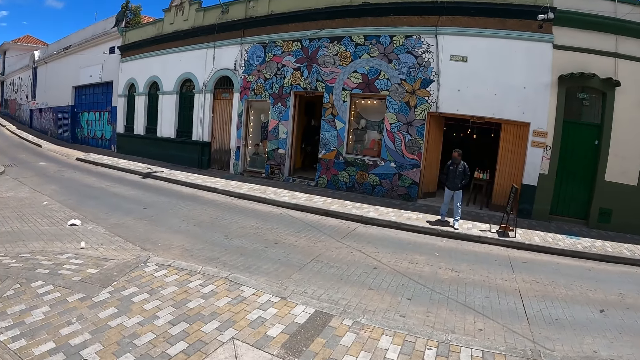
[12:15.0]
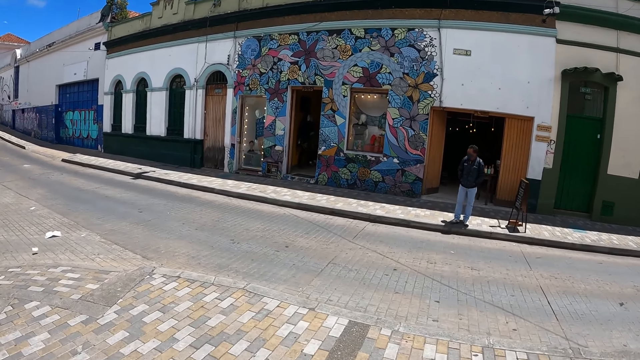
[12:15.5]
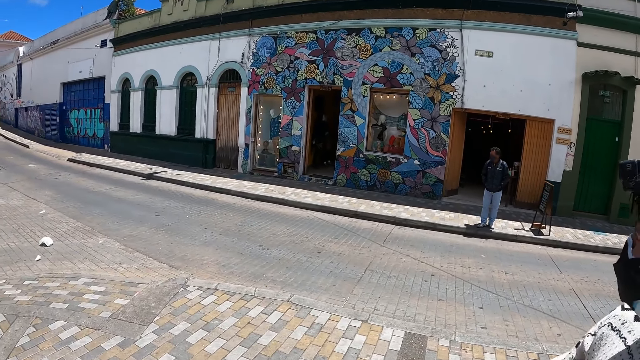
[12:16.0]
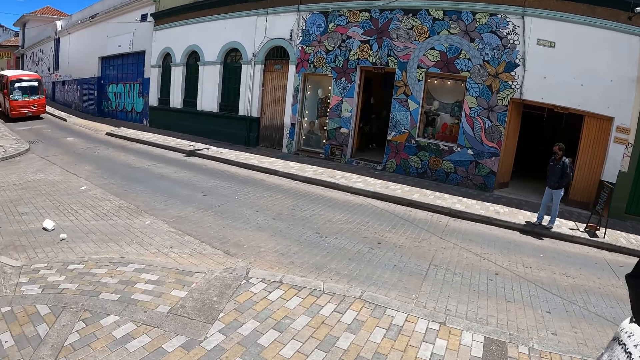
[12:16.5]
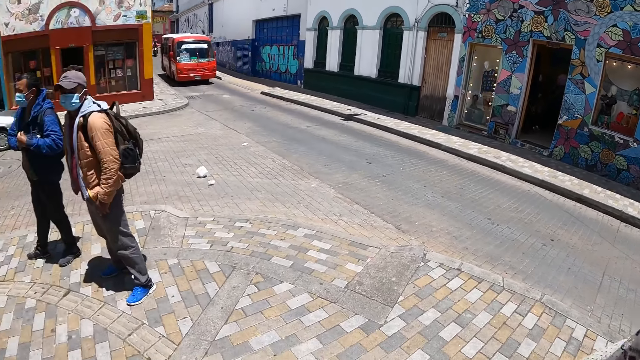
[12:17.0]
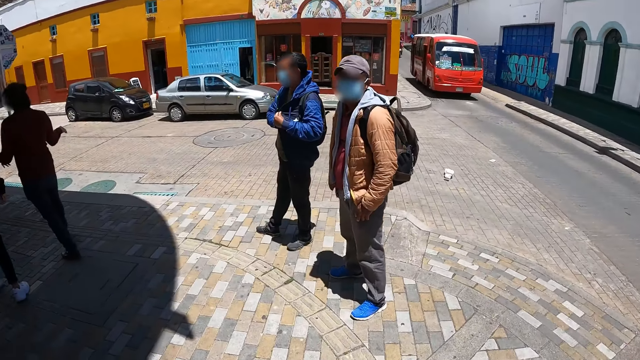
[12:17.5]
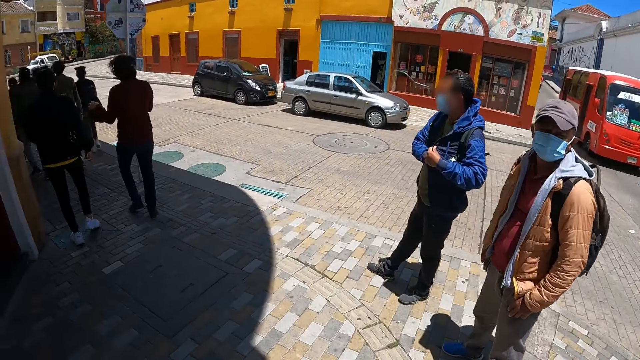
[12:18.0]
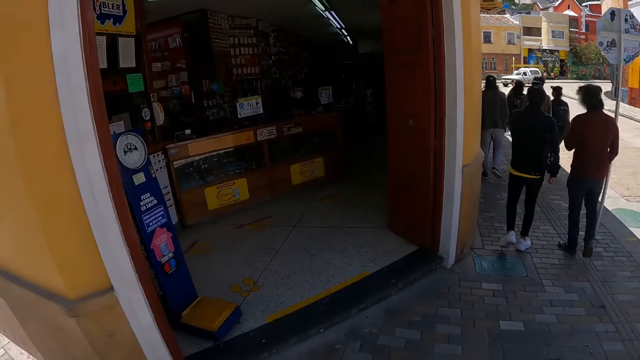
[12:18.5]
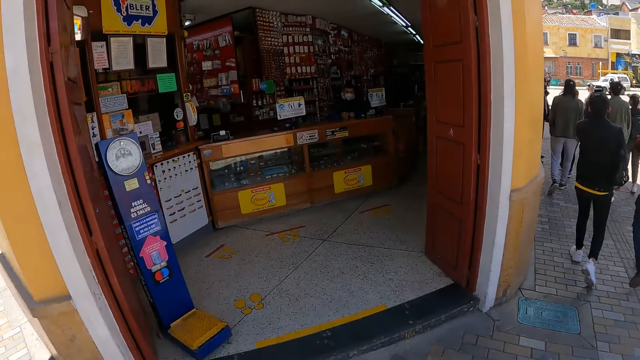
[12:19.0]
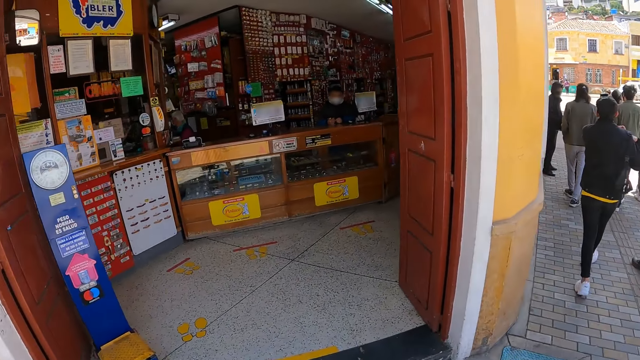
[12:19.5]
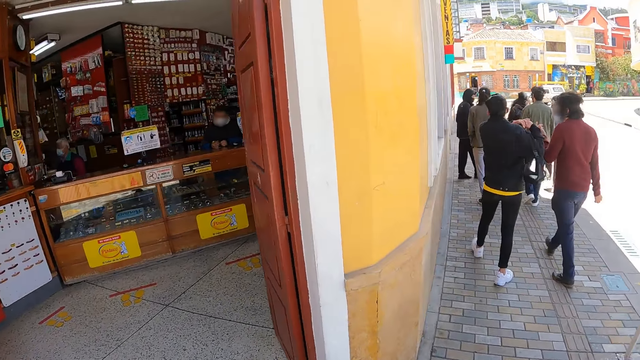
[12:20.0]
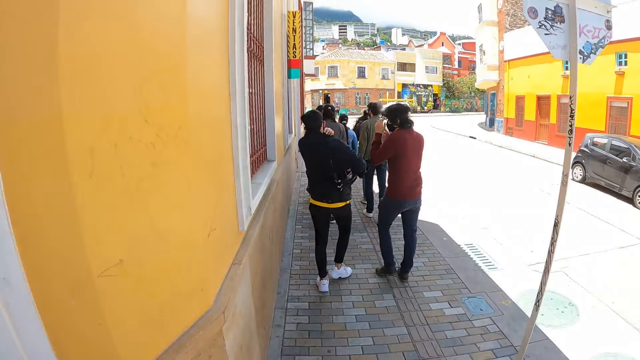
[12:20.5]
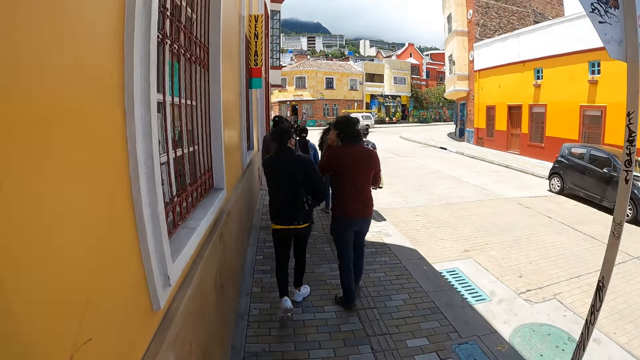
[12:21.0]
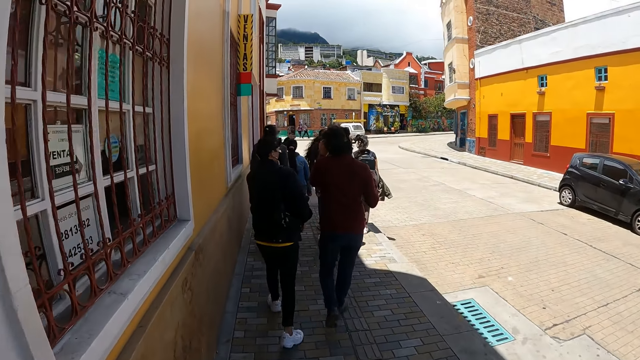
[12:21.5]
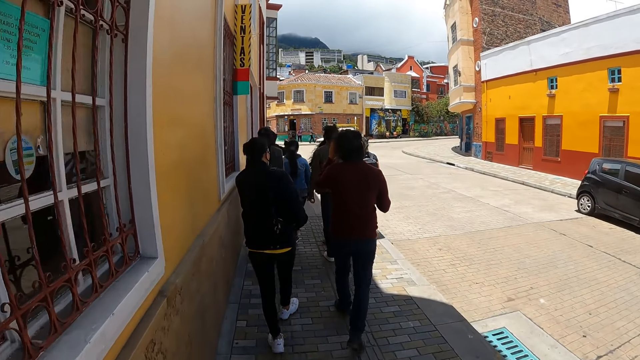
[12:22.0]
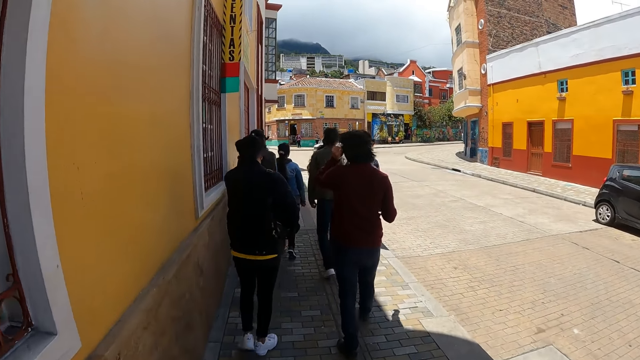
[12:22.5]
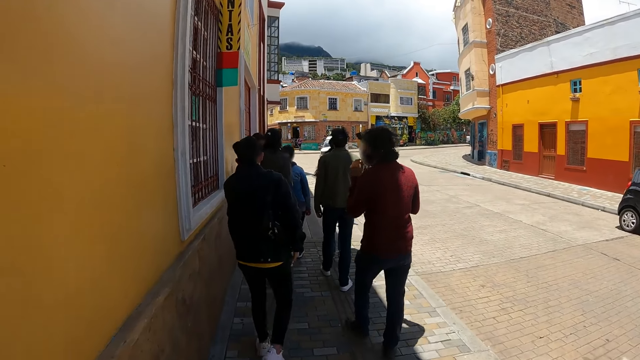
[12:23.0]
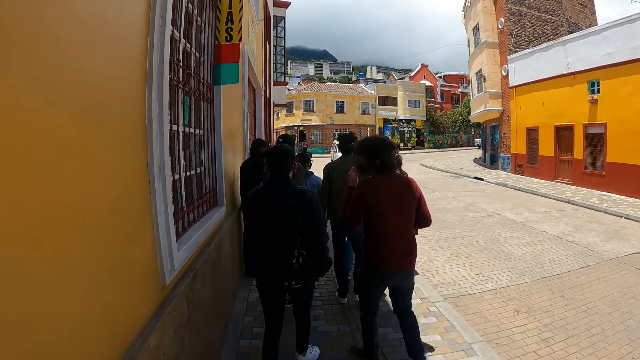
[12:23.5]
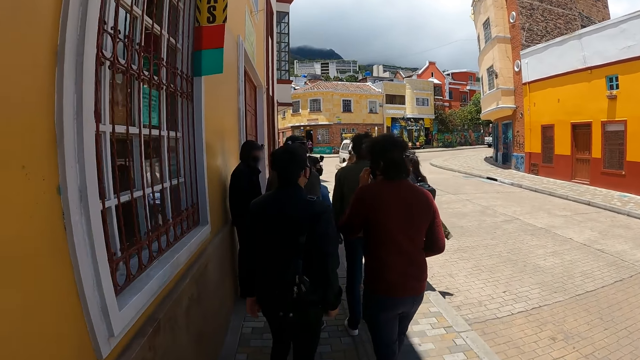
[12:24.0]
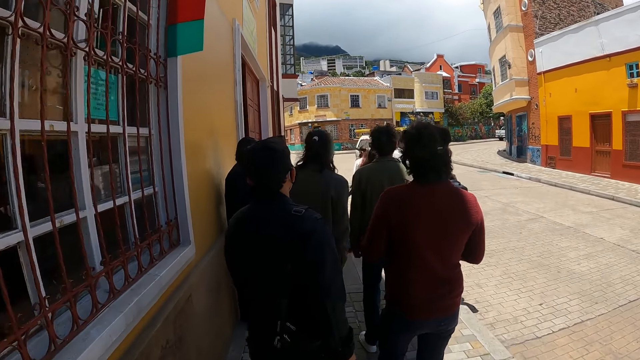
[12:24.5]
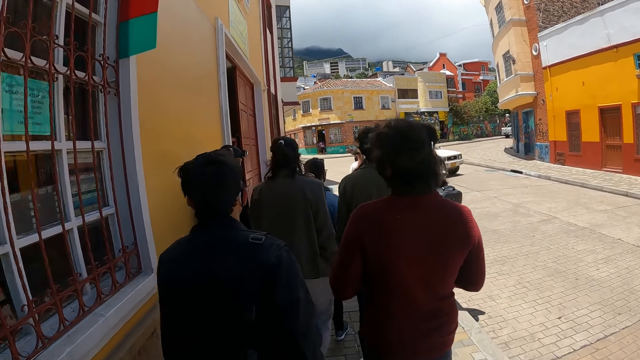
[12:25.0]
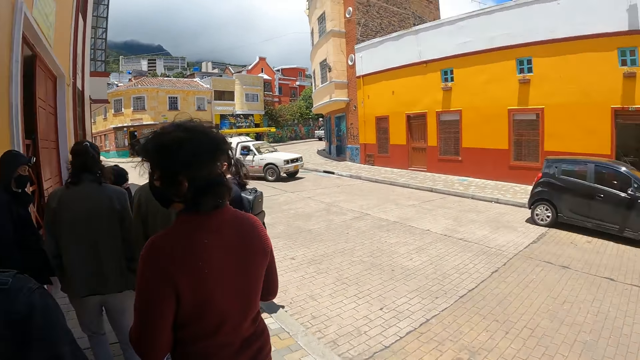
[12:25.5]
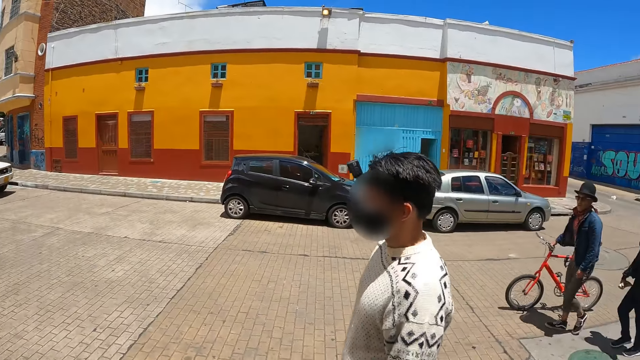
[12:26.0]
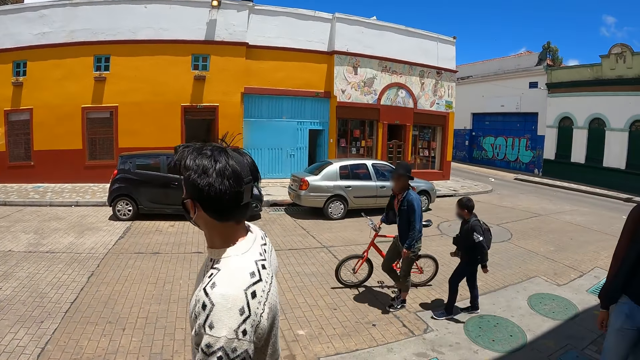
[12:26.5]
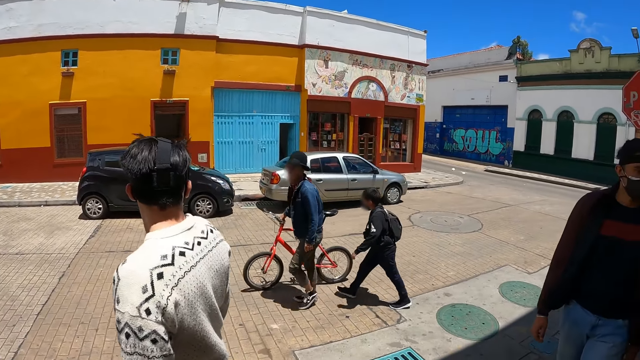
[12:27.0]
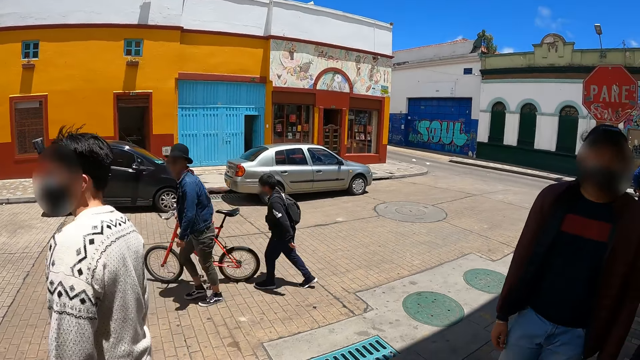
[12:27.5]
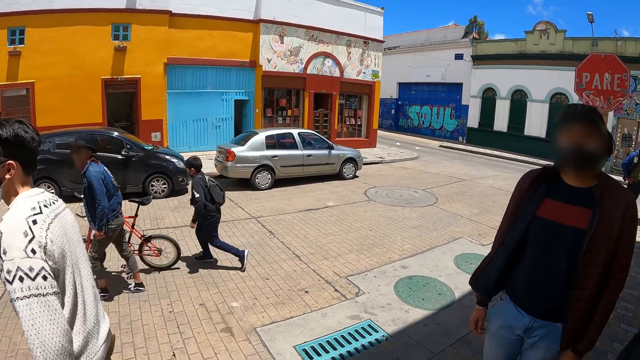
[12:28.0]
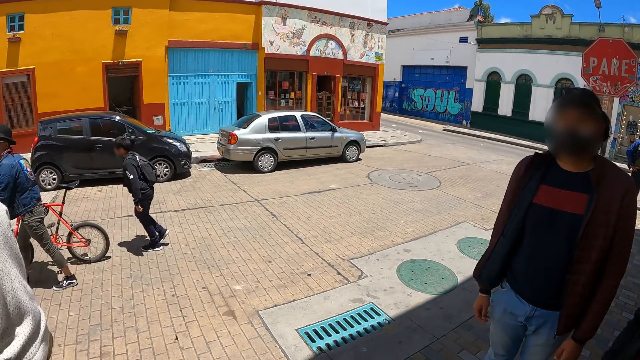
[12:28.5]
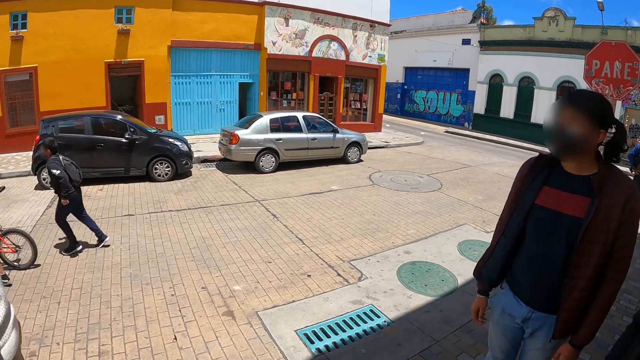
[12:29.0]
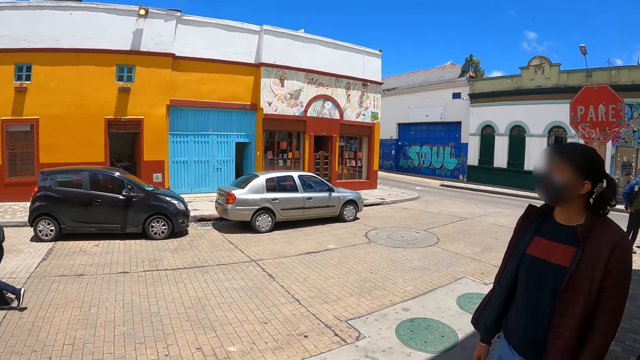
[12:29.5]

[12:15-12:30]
The camera wearer looks at the buildings. They look at the supermarket. A man turns left. Another man turns left. The camera wearer turns left. The other man adjusts the bag strap. The camera wearer walks along the path. The first man walks along the path. The other man walks along the path. The camera wearer stands on the path. They look around the buildings. They stare around the road.

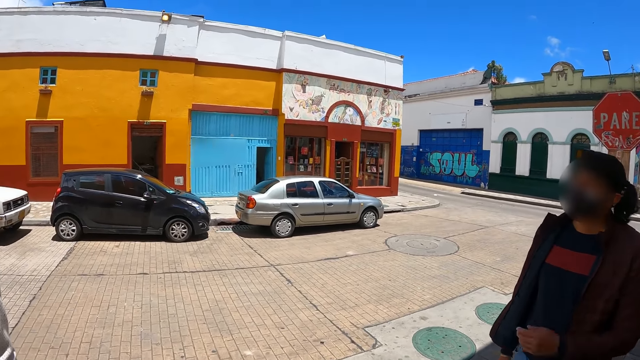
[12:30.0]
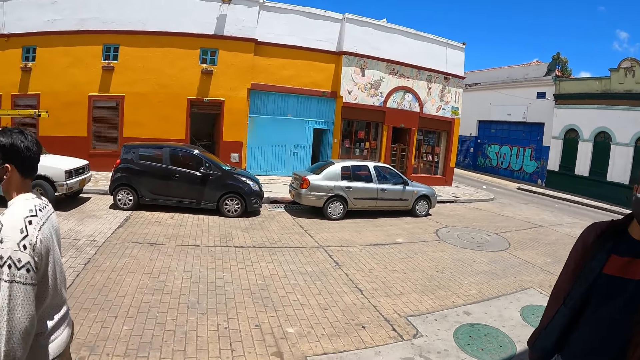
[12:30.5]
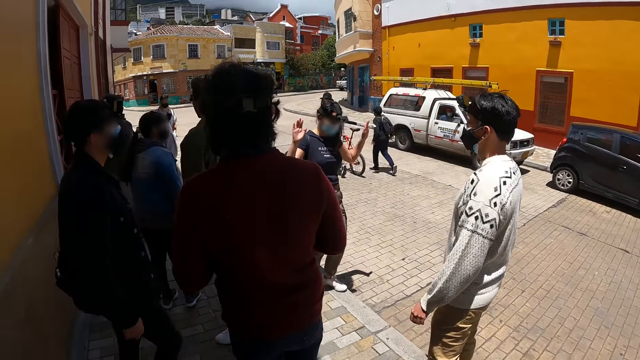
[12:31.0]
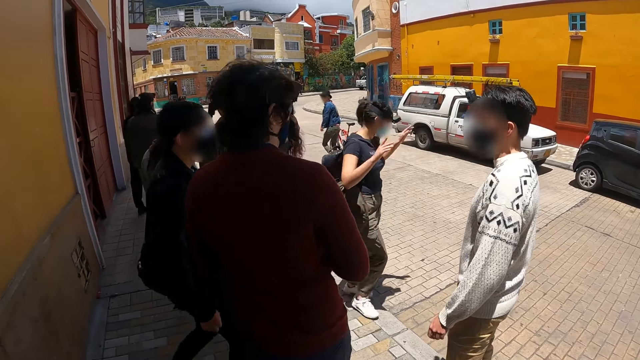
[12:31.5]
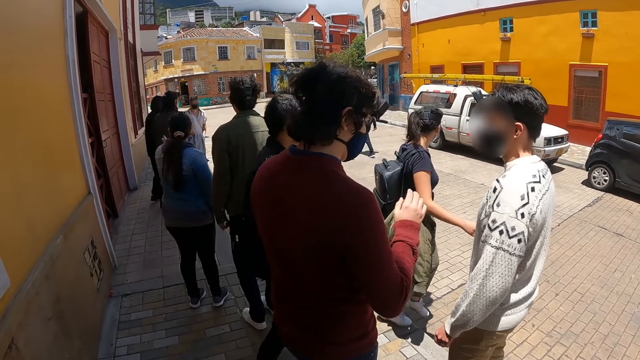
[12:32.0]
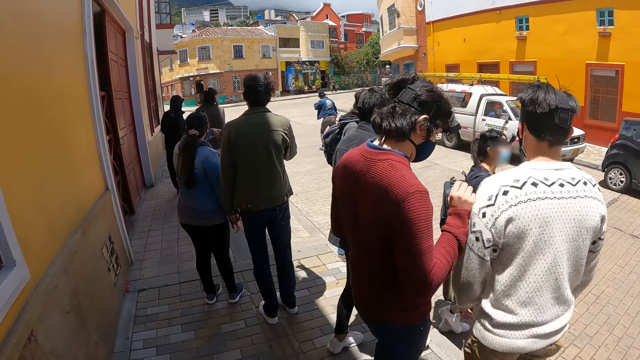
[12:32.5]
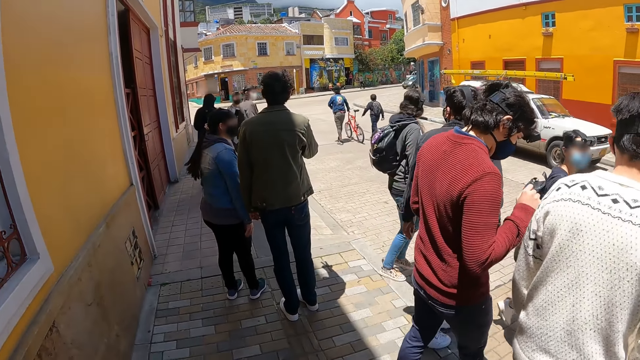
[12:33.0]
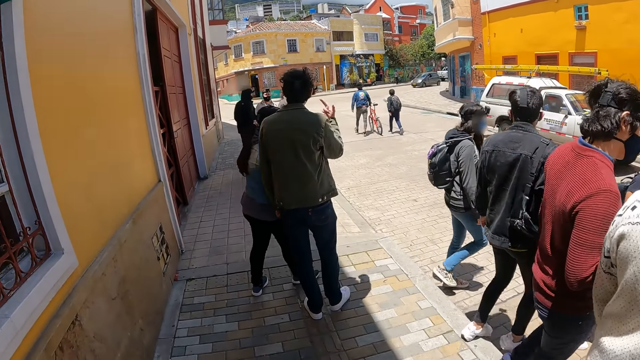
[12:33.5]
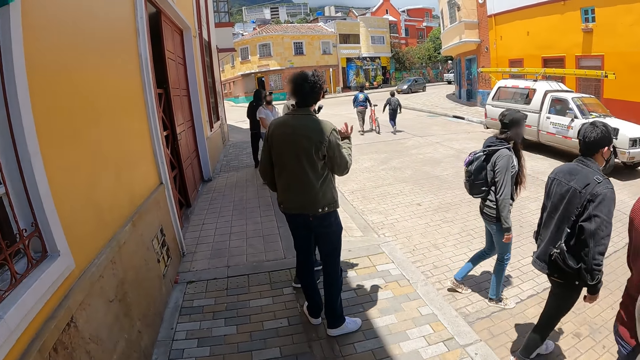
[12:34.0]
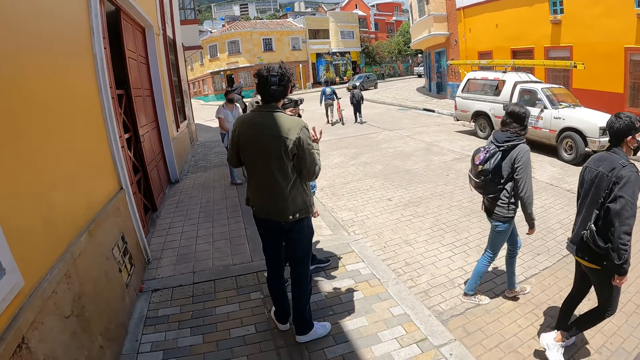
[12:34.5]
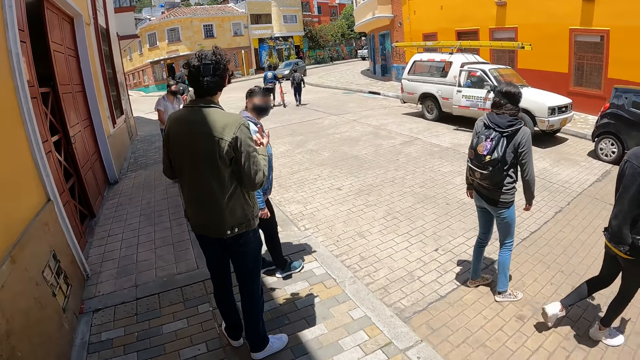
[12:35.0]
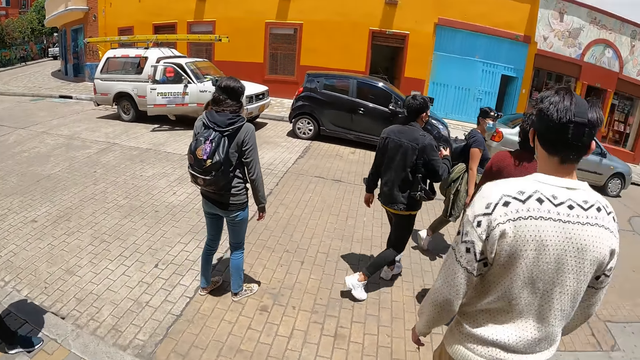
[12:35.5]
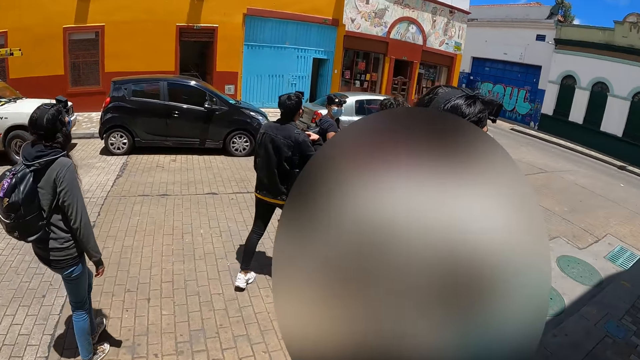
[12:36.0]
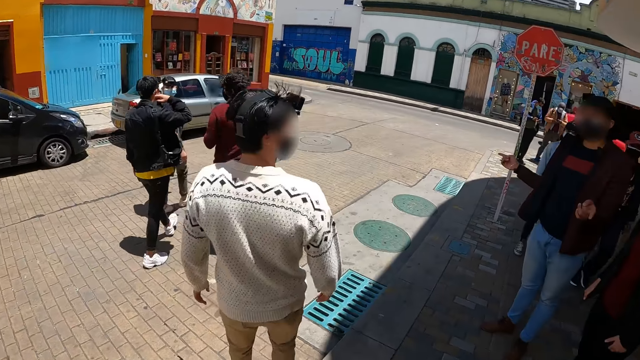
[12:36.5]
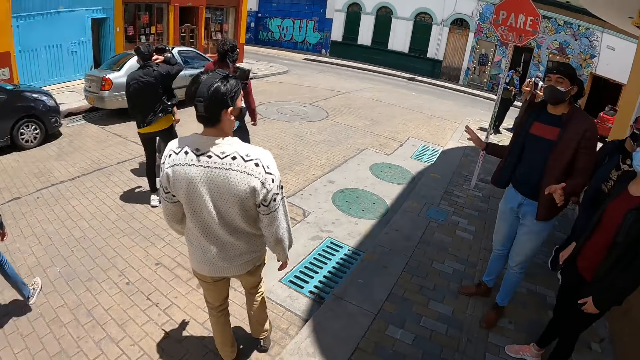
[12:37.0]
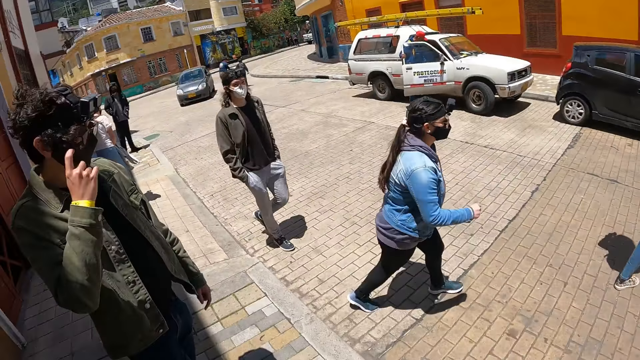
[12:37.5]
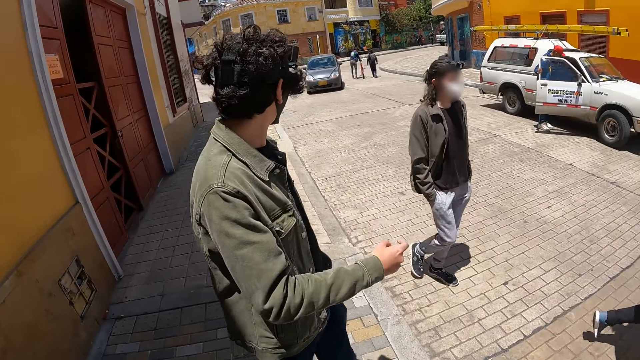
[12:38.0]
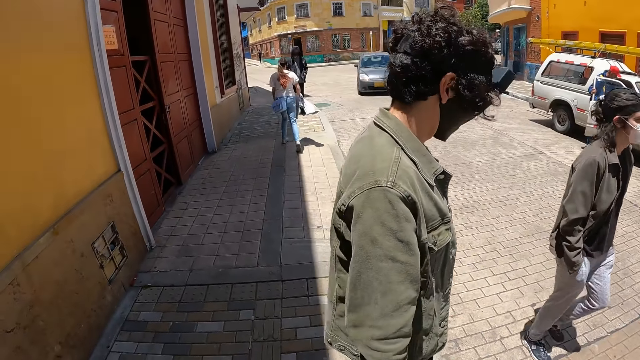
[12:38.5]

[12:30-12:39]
A man stands on the path. Another man stands on the path. A third man stands on the path. The third man crosses the road. The first man crosses the road. The camera wearer looks around the city.
